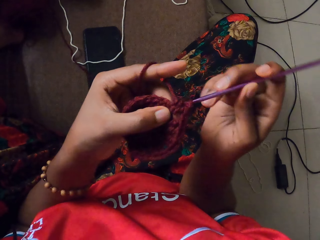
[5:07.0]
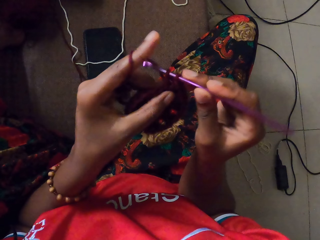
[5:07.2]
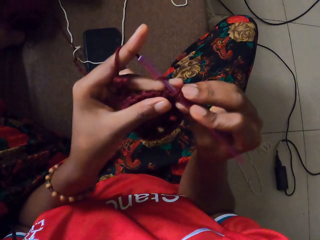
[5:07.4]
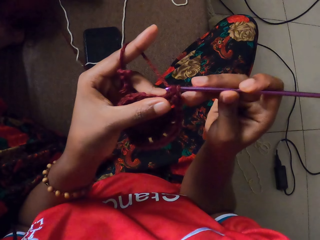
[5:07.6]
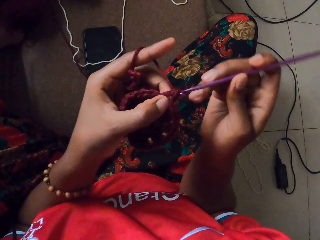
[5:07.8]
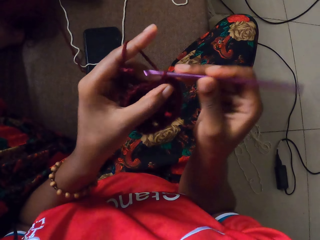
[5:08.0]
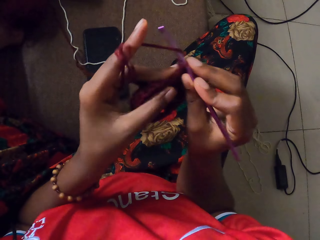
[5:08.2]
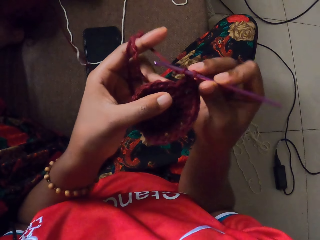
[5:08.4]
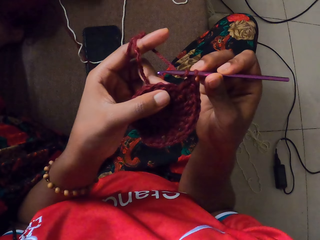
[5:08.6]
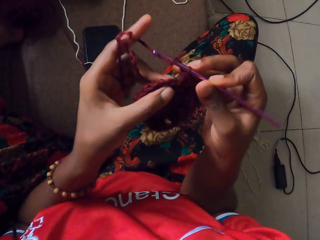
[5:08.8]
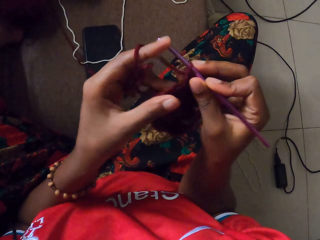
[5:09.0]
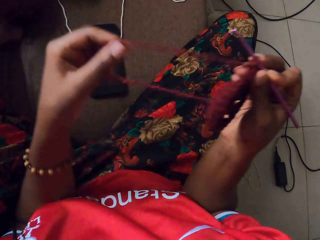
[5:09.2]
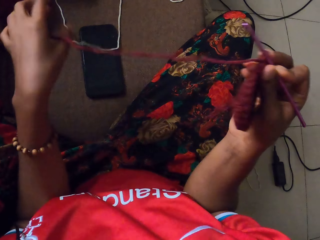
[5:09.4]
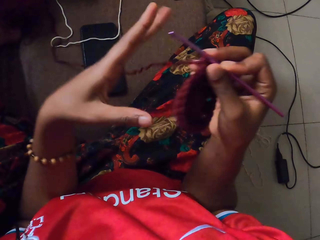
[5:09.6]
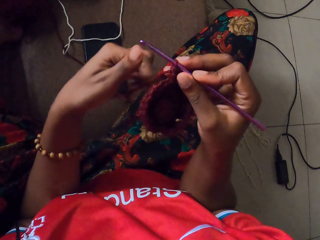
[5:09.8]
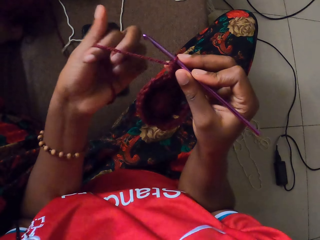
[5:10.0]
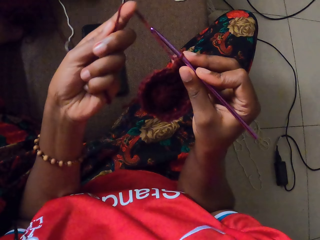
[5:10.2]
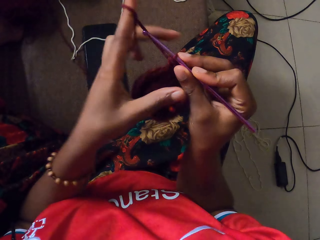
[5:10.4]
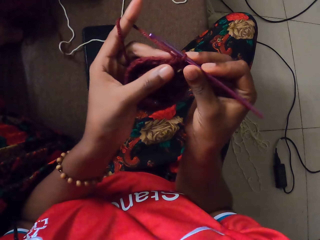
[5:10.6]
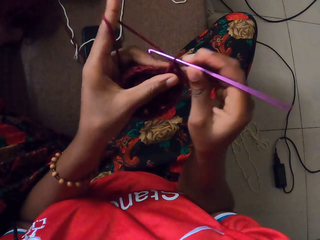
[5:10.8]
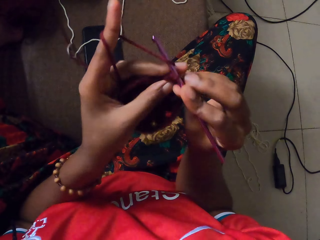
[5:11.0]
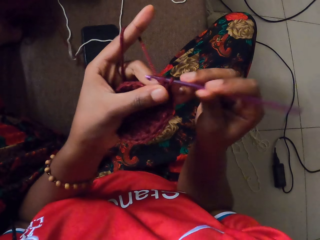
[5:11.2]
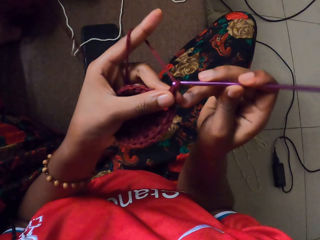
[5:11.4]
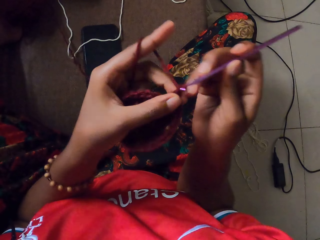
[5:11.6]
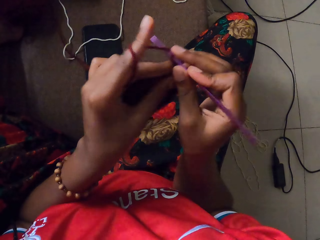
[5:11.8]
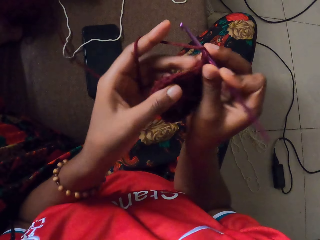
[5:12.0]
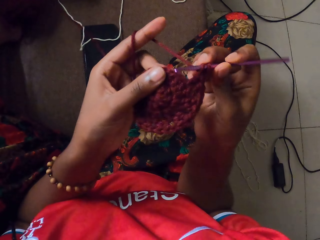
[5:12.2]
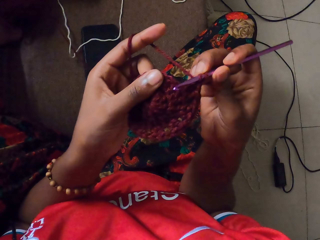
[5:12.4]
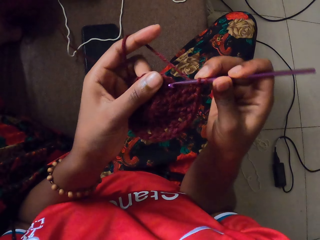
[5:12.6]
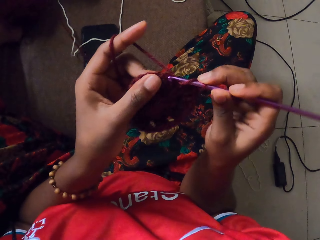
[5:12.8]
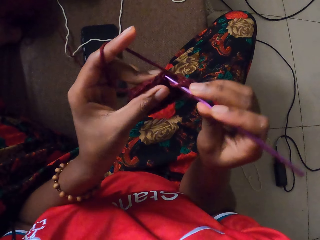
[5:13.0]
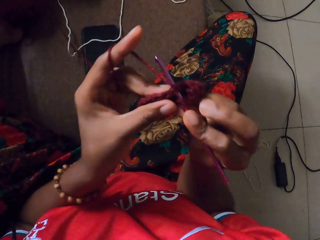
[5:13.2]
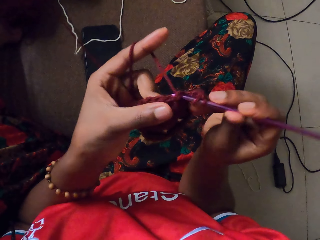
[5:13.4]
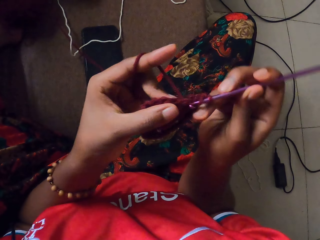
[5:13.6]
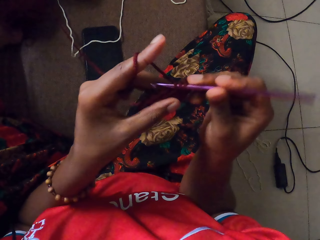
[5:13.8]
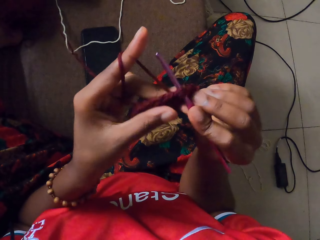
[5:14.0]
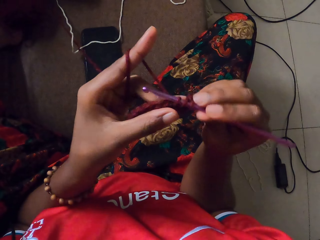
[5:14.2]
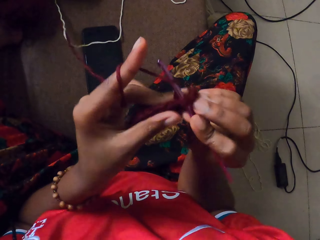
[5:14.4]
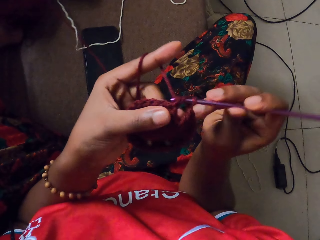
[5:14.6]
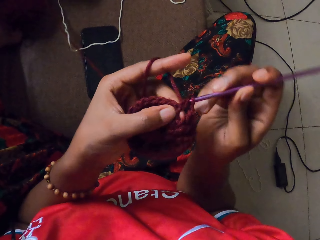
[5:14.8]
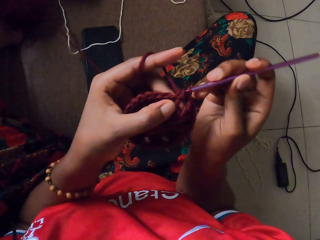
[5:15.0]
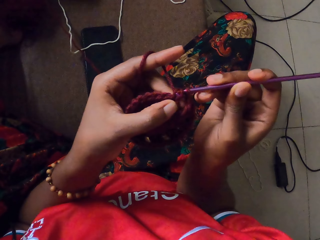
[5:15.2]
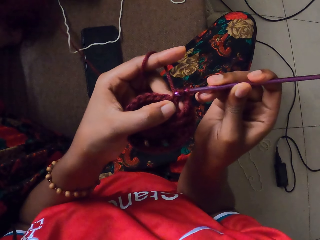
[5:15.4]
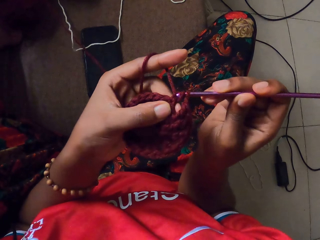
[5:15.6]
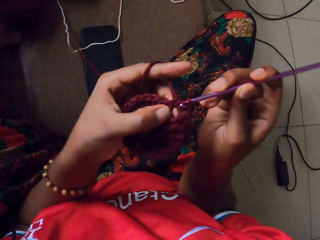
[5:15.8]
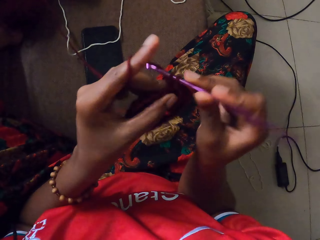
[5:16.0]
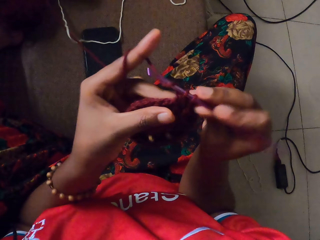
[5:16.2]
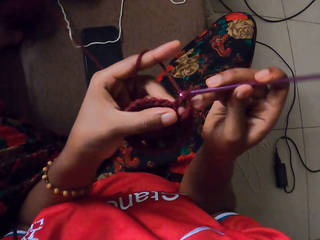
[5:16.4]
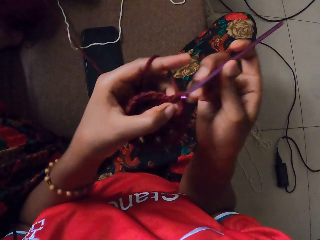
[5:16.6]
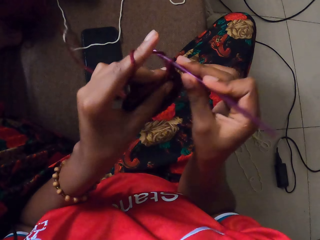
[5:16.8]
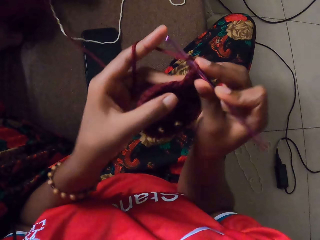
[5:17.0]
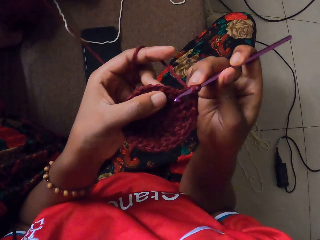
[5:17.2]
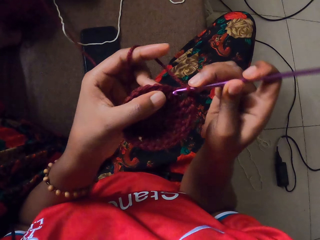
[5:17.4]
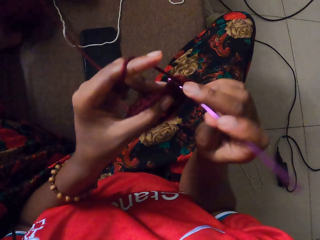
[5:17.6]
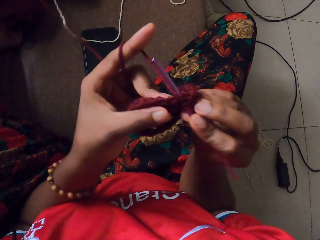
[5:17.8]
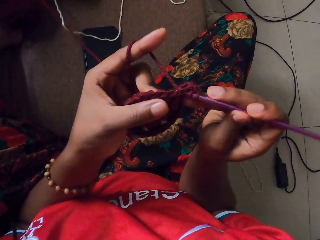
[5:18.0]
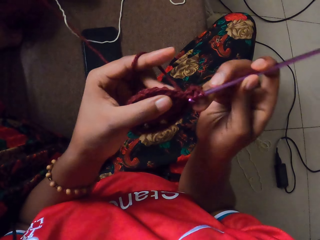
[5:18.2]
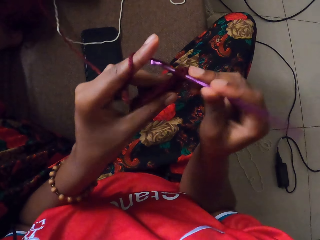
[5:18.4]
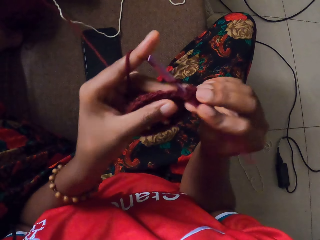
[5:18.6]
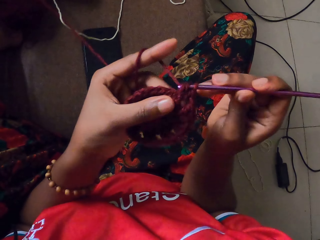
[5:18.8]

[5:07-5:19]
The camera wearer passes a knitted yarn from her left hand to her right hand. She pulls the yarn with her left hand. She wraps the yarn around her left hand. She takes the knitted yarn from her right hand with her left hand. She knits the yarn in her left hand with the crochet hook in her right hand.

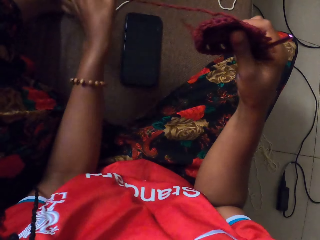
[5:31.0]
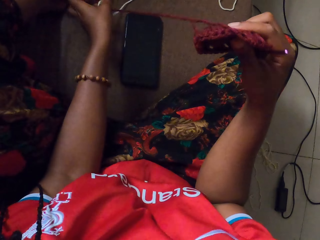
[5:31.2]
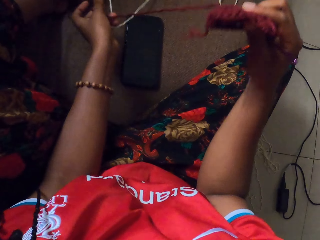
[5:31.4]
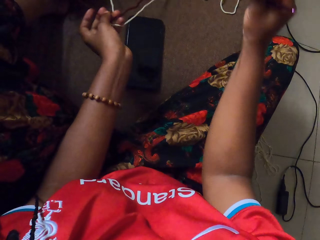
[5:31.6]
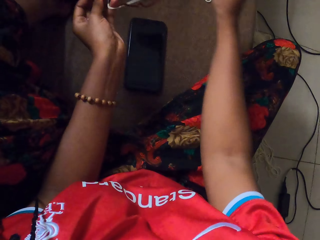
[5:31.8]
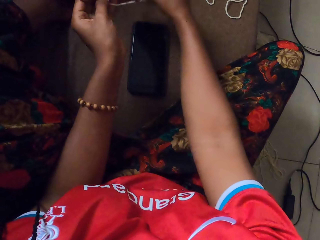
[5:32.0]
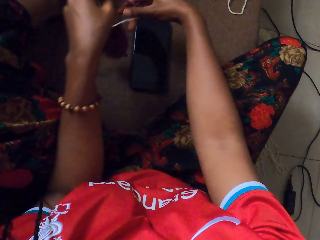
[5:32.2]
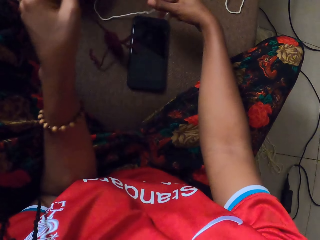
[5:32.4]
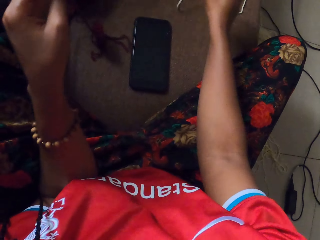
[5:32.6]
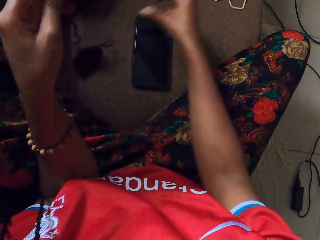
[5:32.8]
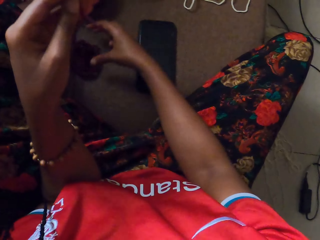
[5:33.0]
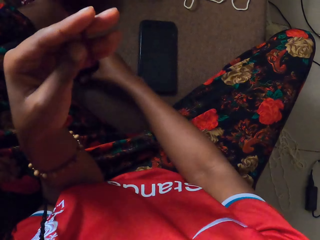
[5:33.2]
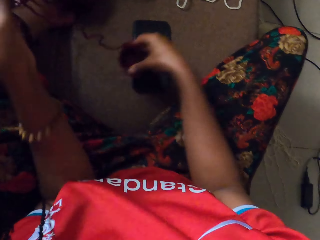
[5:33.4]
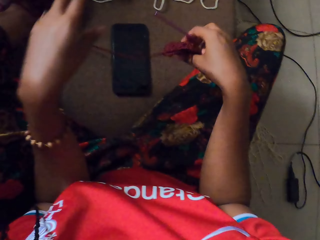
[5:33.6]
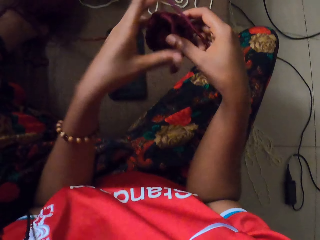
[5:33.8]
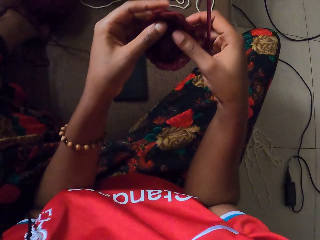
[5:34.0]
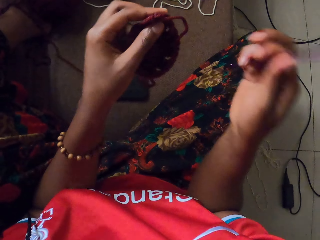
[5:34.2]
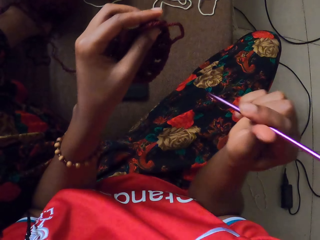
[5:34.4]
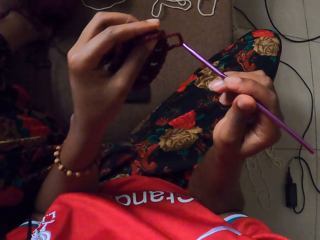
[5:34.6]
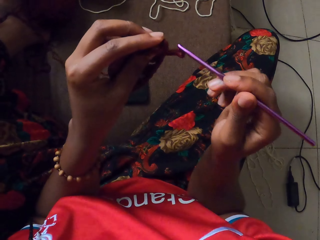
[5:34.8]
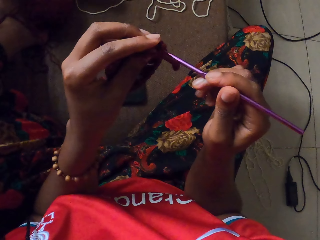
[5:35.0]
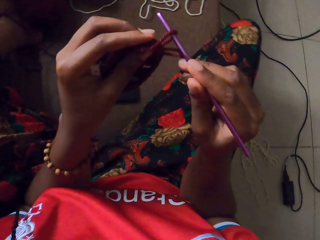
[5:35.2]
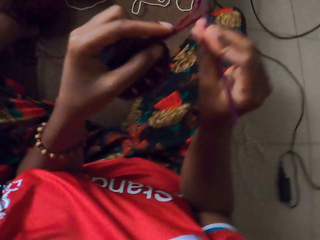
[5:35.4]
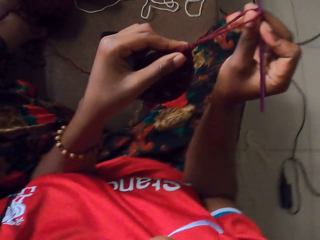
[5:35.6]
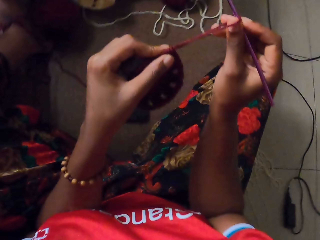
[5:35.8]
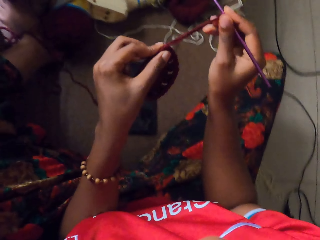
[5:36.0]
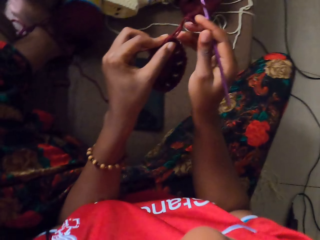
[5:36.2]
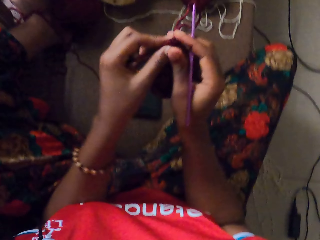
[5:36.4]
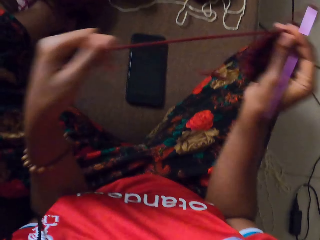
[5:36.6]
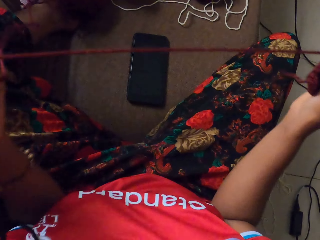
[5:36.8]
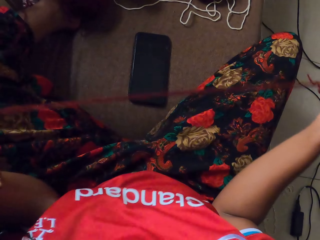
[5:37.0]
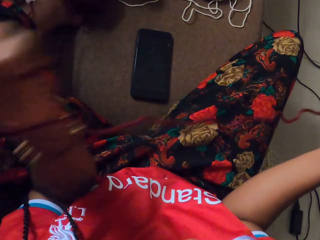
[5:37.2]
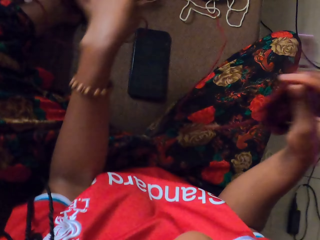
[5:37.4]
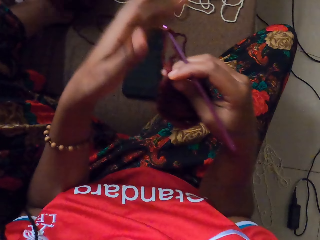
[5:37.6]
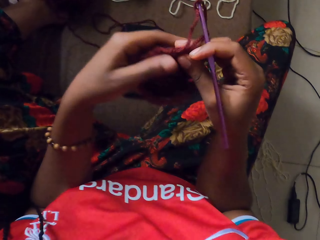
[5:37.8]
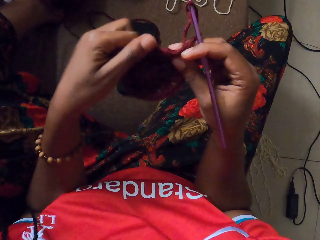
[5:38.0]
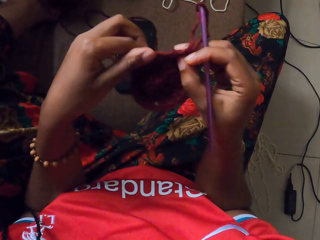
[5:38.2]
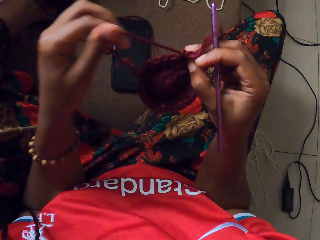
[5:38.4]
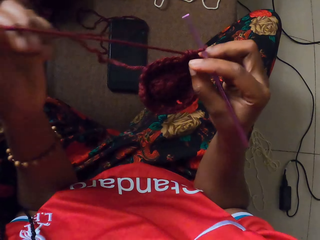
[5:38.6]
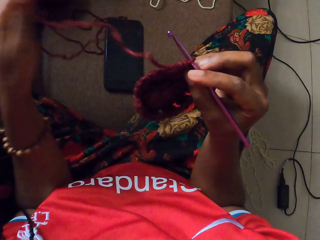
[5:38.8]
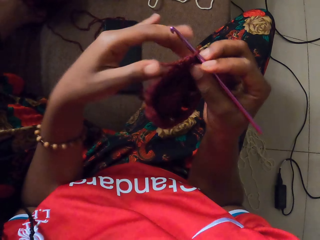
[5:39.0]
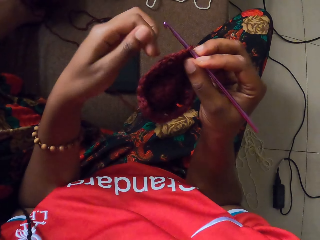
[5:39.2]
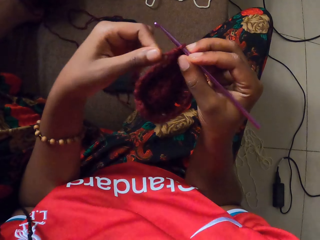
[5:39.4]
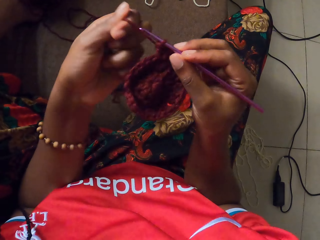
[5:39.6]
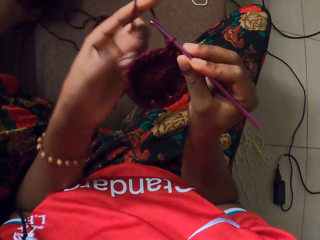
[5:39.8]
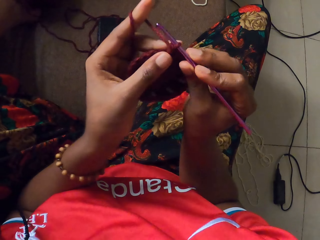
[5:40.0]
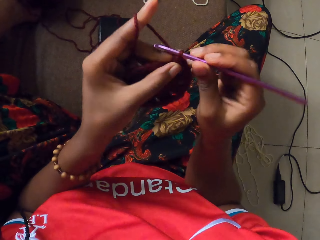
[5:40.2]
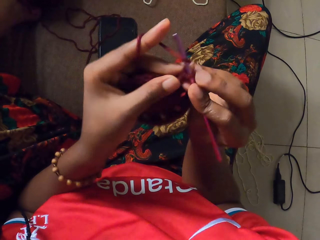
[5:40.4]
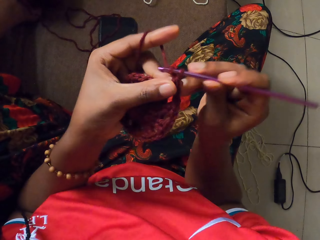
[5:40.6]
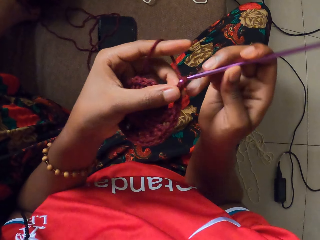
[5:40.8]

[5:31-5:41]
The camera wearer passes the knitted yarn from her left hand to her right hand. She picks up the yarn and a rope from the ground with her left hand. She passes the knitted yarn in her right hand under the yarn and the rope in her left hand. She passes the rope from her left hand to her right hand. She drops the rope in her right hand on the ground. She picks up the knitted yarn from the ground with her right hand. She drops the yarn in her left hand on the ground. She passes the knitted yarn from her right hand to her left hand. She pulls the yarn with her left hand. She pulls it again. She wraps the yarn around her left hand. She holds the knitted yarn with her left hand. She knits the yarn in her left hand with the crochet hook in her right hand.
